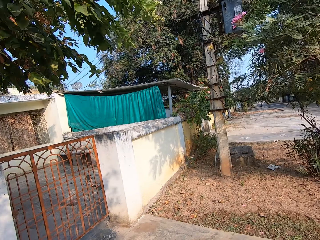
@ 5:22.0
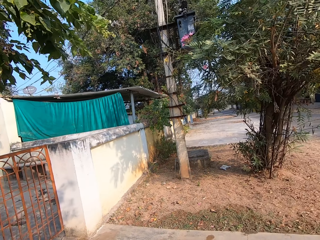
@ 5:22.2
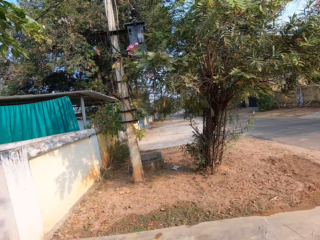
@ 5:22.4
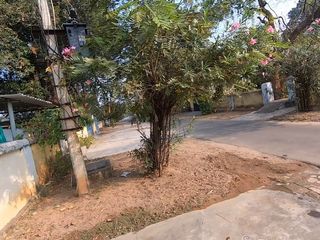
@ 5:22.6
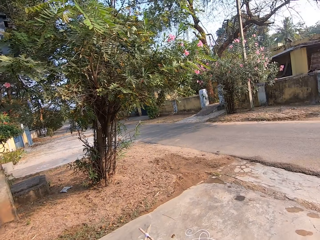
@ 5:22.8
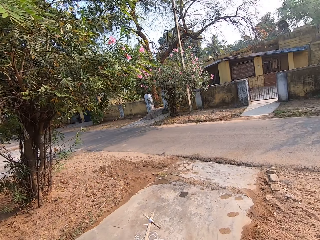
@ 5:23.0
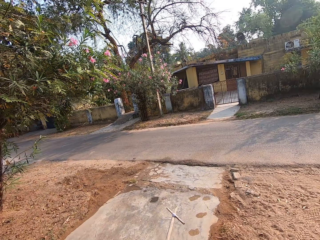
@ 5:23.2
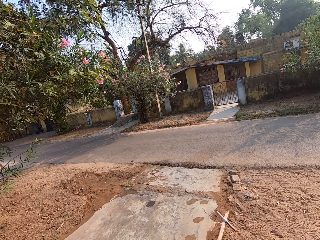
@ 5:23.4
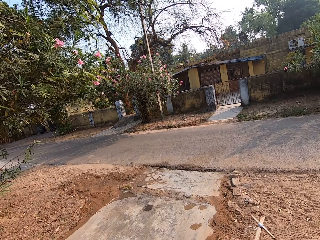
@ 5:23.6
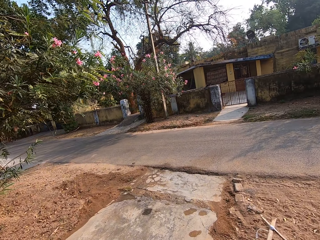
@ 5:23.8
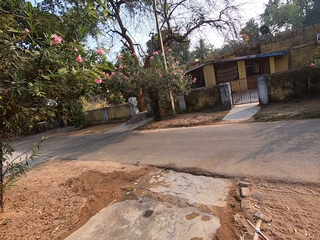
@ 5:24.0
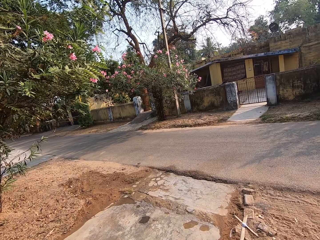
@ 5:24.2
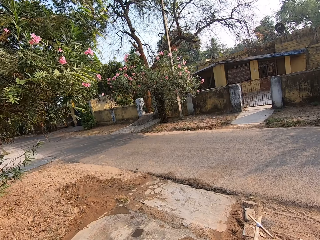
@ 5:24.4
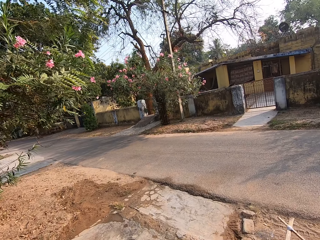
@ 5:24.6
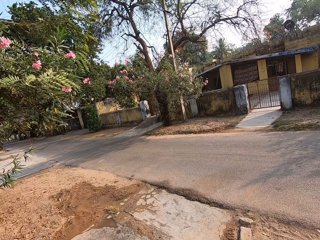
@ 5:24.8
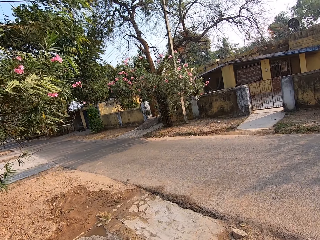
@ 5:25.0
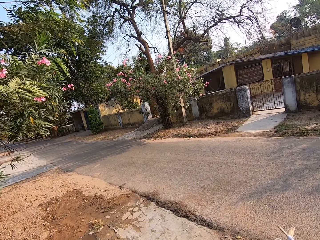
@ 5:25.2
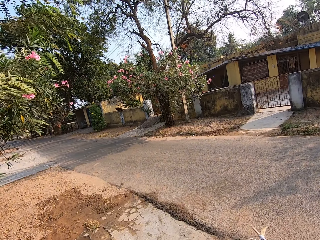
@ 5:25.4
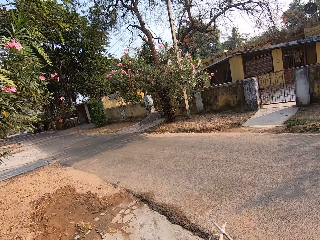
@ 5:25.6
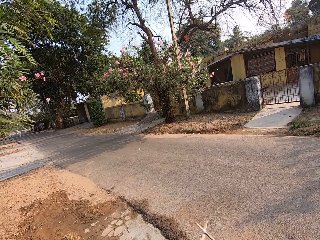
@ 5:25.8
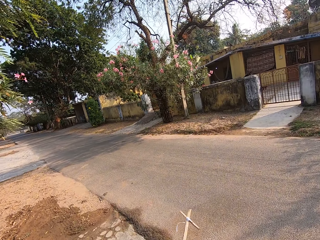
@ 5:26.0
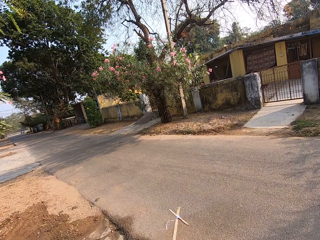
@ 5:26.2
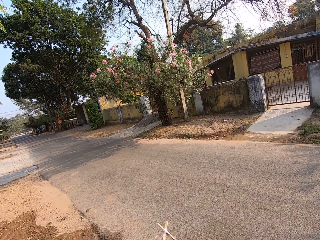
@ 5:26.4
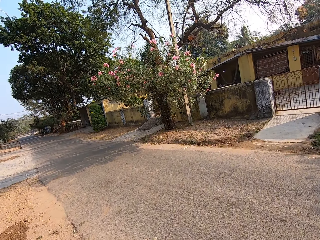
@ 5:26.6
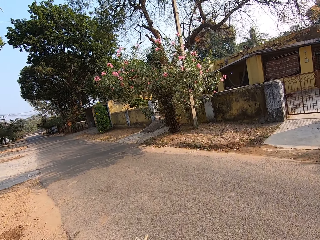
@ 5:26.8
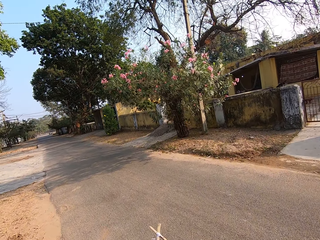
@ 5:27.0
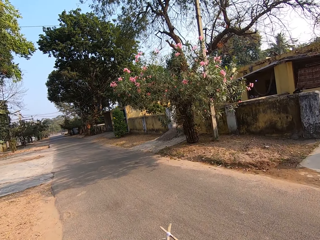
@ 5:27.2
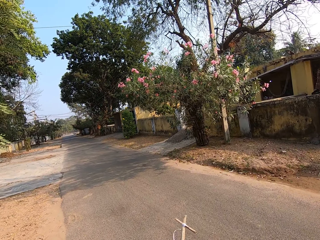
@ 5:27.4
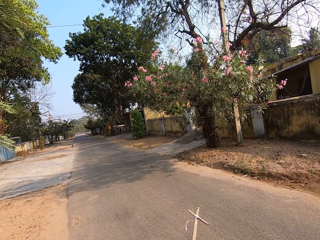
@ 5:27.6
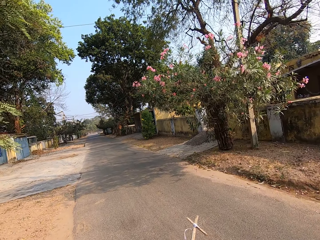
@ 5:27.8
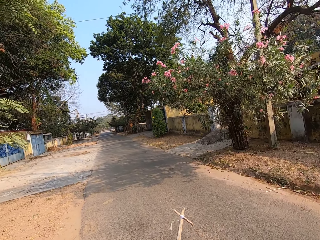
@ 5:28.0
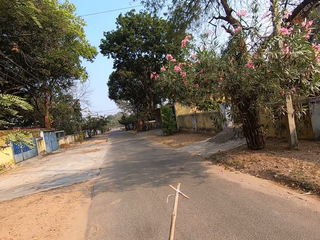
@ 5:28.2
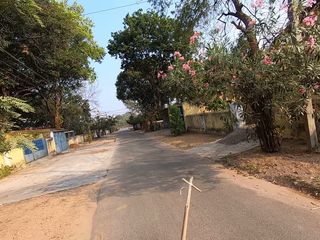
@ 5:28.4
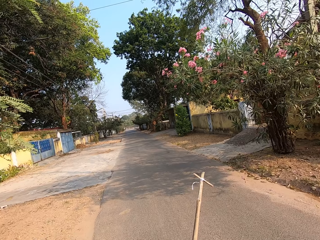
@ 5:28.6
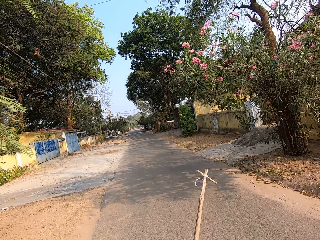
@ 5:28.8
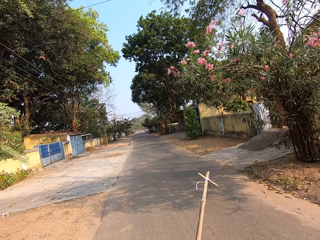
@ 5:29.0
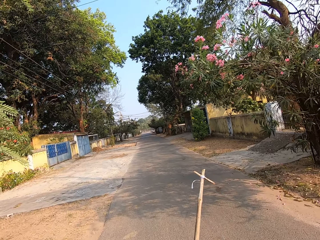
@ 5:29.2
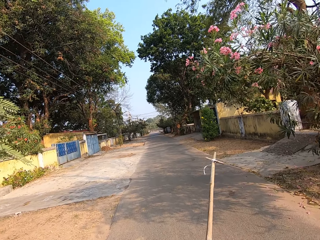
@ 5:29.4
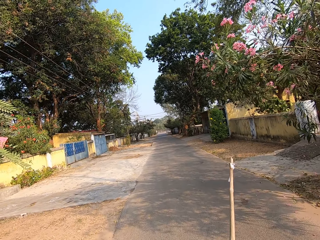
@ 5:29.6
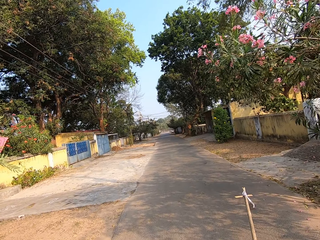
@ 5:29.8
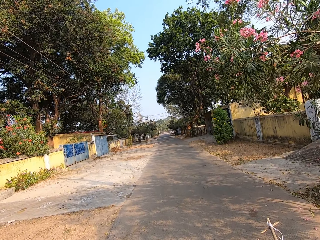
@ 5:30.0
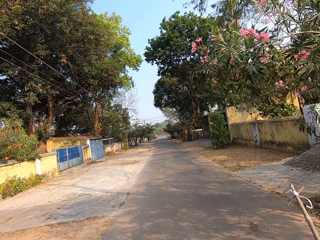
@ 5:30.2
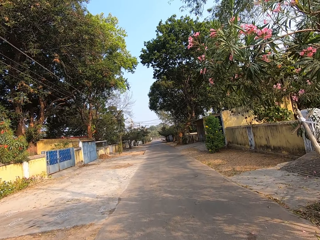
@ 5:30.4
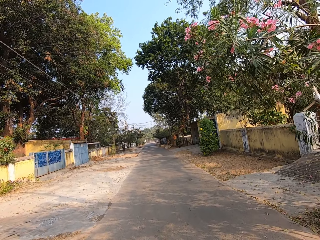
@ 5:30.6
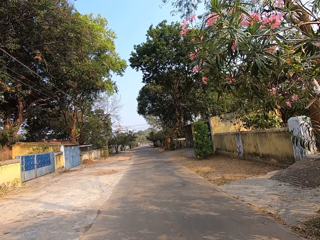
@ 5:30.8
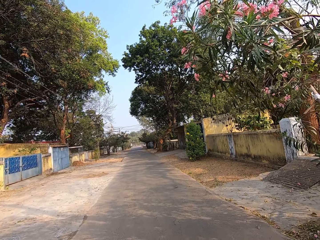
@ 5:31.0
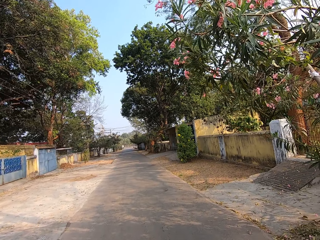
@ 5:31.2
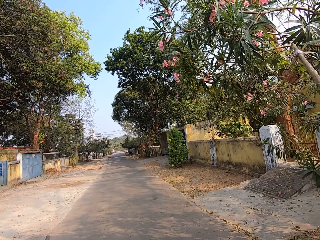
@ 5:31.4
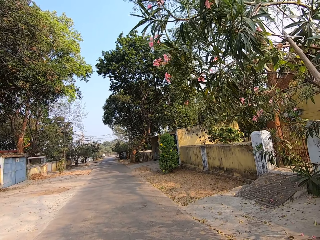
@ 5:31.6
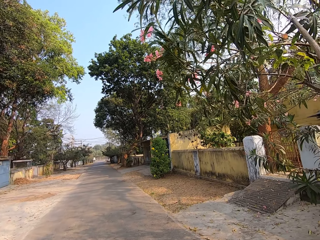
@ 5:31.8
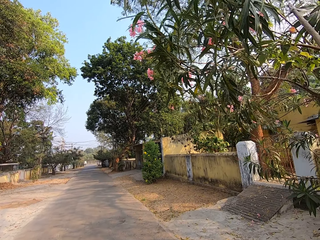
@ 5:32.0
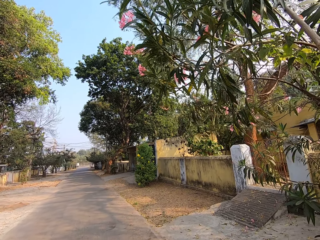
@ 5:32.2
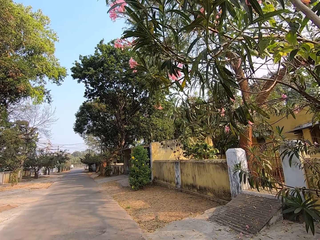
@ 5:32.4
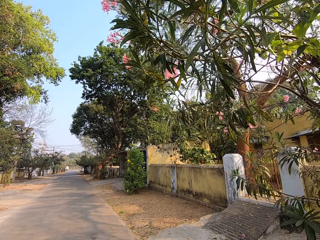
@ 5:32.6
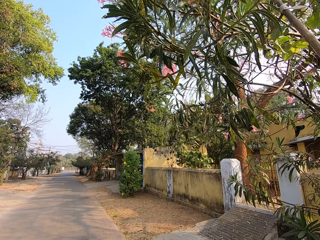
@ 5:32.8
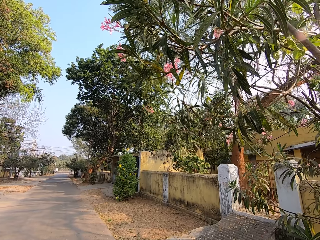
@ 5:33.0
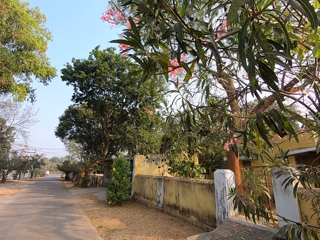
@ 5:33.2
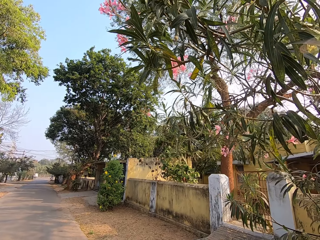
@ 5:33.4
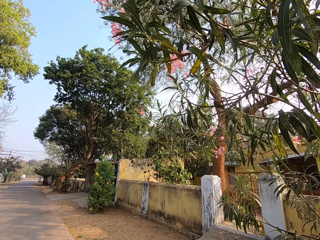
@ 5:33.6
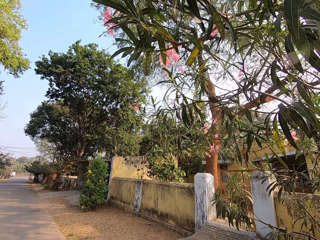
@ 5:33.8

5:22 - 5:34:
The camera wearer looks around. She walks around. She touches a tree with the stick in her right hand.

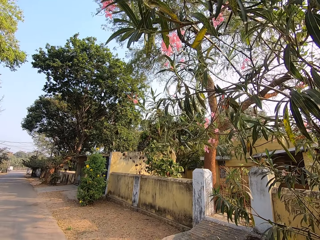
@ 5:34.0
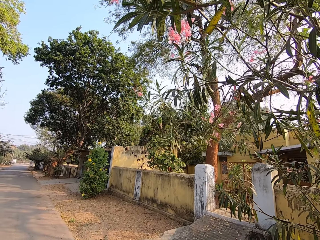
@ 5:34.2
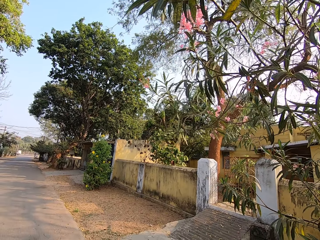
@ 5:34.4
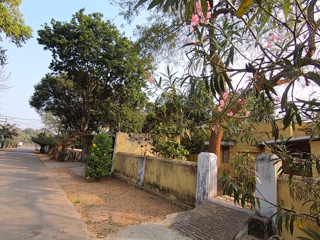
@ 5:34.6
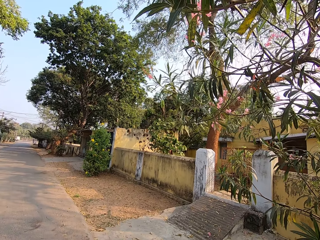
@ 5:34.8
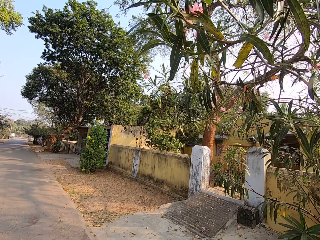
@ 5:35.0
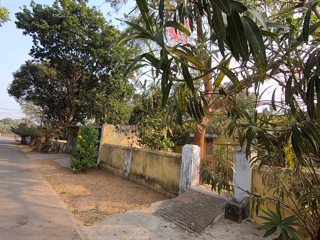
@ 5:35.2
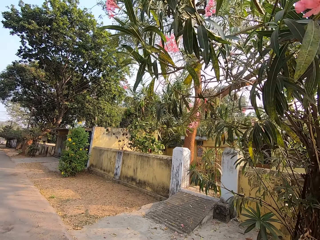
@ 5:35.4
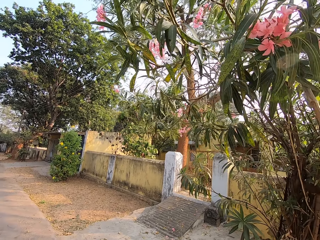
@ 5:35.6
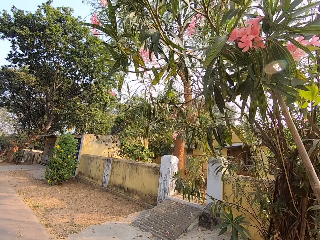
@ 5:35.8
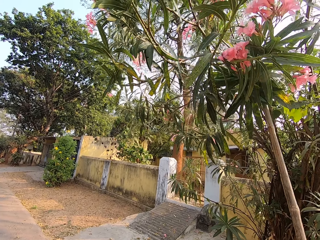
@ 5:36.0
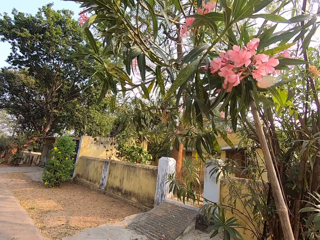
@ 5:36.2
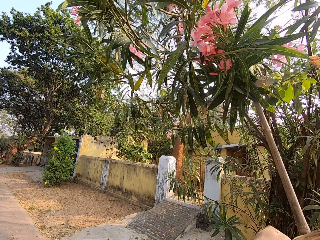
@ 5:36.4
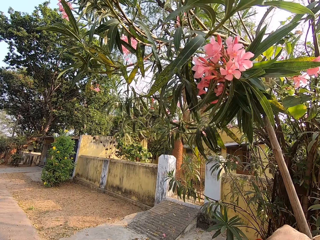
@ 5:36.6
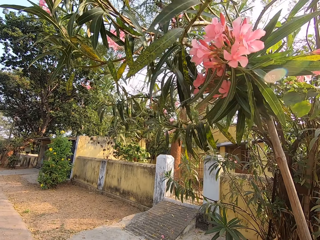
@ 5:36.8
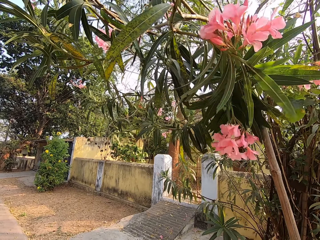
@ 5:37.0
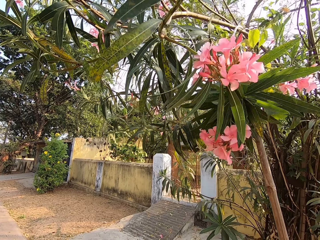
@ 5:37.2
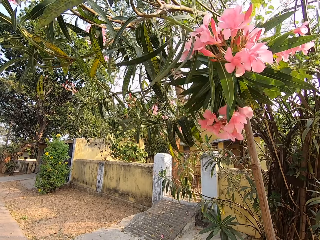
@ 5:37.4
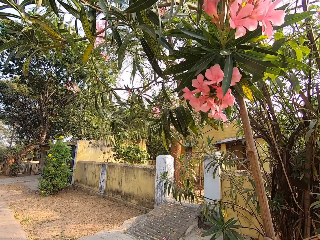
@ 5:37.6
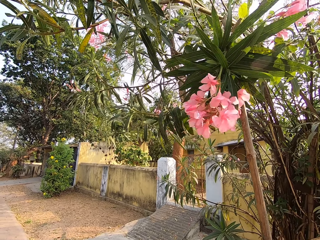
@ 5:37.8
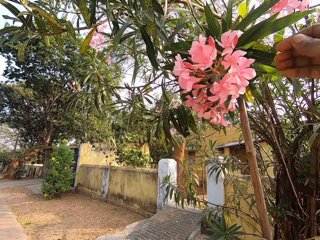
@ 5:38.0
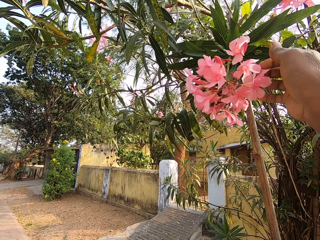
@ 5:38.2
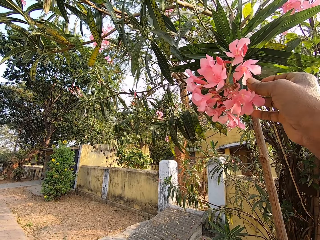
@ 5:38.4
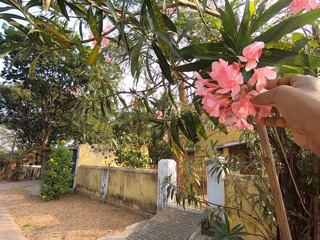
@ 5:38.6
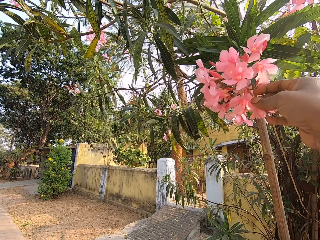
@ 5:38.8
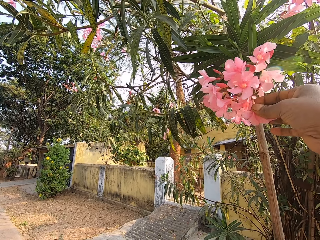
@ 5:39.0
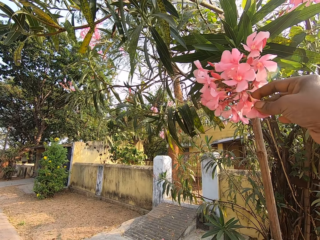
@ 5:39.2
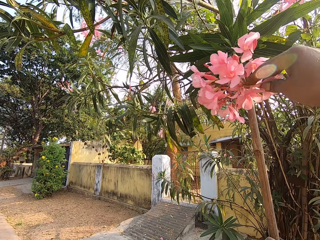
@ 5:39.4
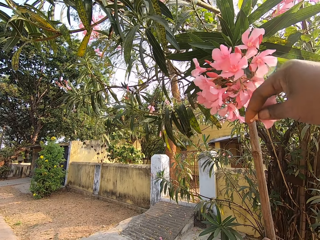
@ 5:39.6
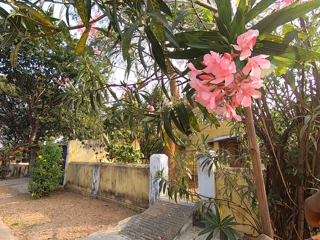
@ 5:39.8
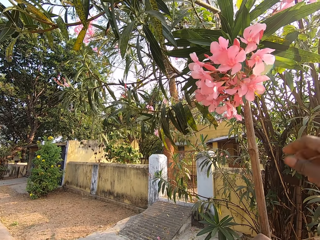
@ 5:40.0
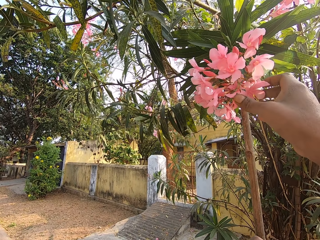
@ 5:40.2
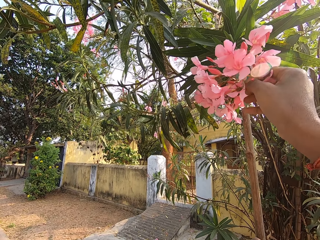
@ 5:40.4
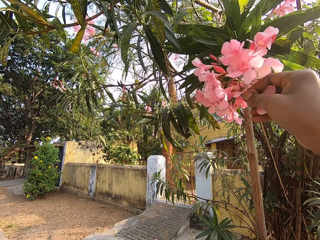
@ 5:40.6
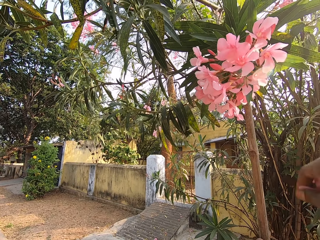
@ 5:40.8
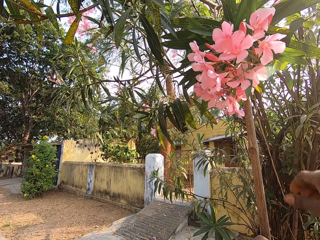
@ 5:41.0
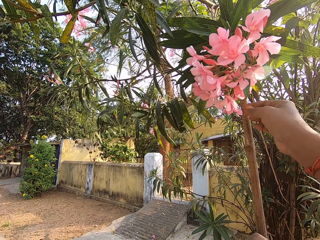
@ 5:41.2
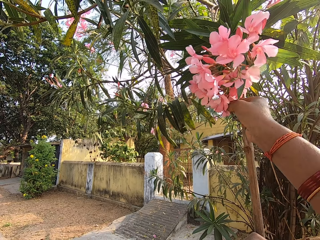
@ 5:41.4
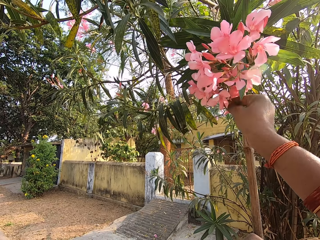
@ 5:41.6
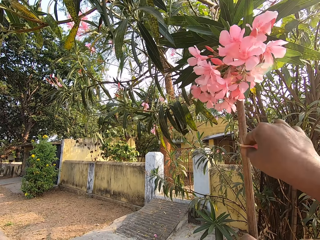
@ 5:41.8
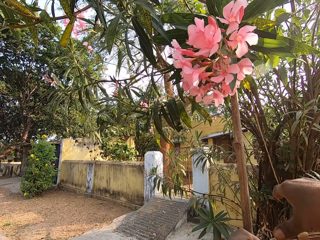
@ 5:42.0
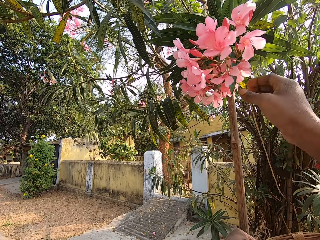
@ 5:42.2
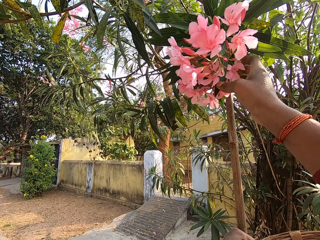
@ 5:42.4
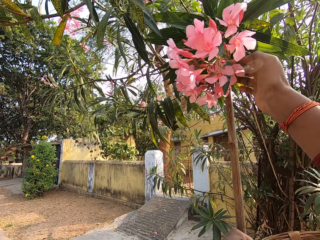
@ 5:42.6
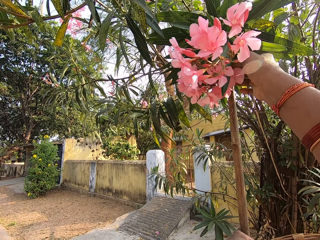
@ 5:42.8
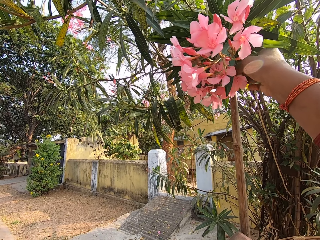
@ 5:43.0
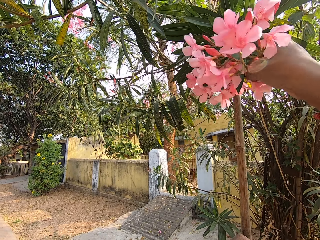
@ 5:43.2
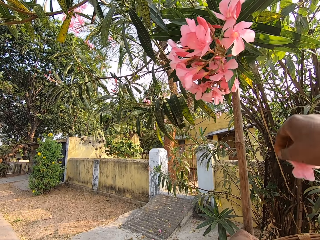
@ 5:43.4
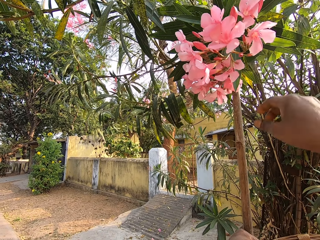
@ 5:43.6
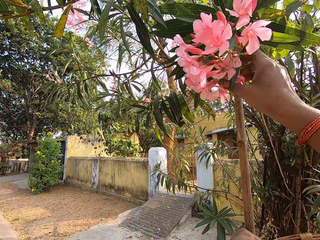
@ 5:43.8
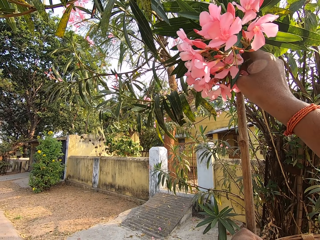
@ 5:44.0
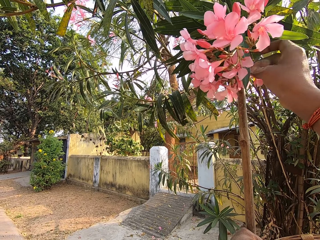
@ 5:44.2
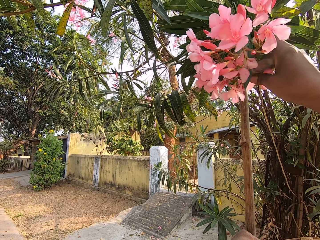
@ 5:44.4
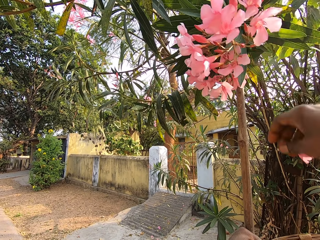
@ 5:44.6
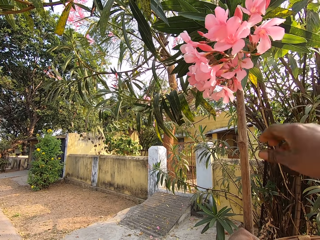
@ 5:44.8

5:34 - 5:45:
The camera wearer pulls a branch down with a stick. She plucks flowers from the tree with her right hand.
